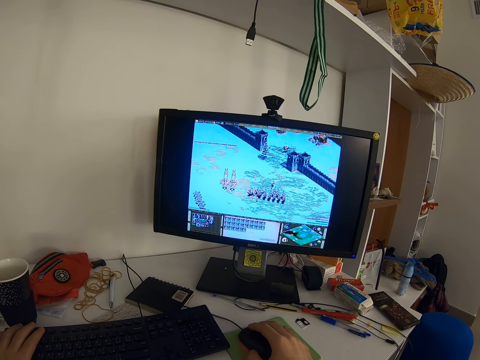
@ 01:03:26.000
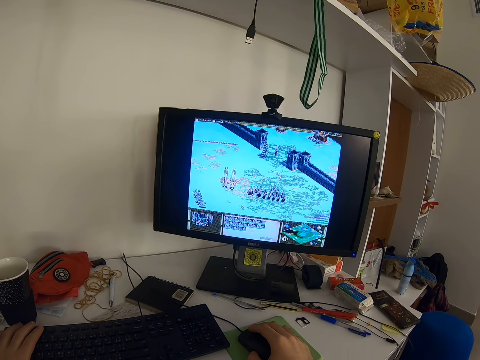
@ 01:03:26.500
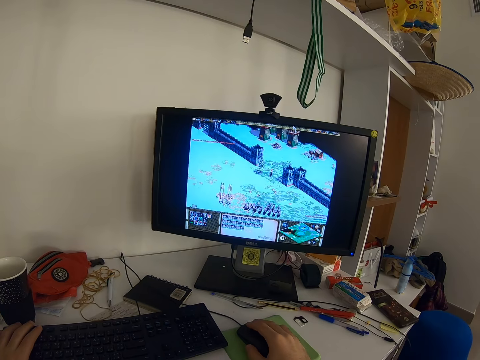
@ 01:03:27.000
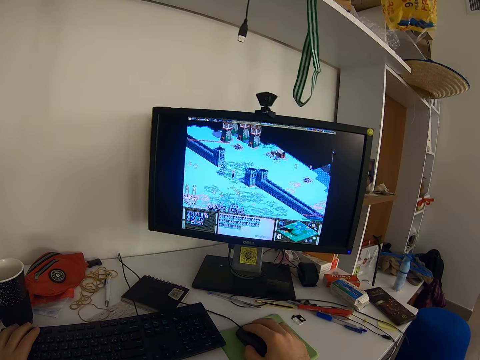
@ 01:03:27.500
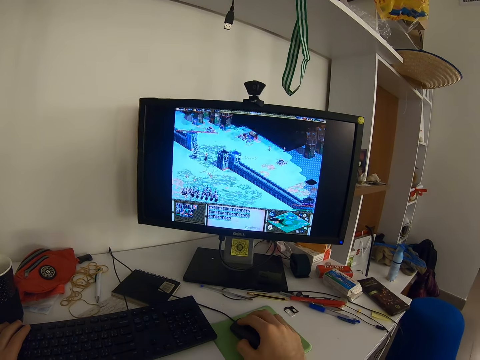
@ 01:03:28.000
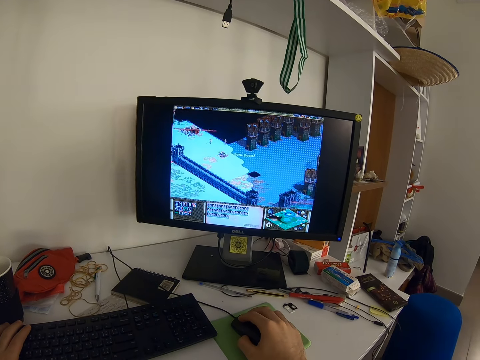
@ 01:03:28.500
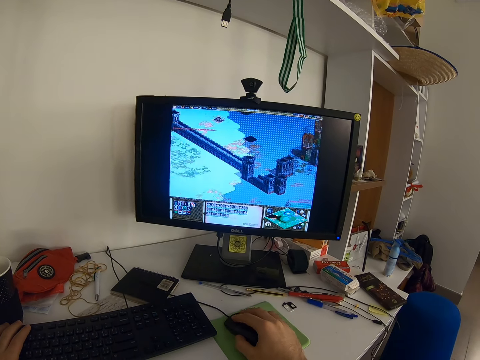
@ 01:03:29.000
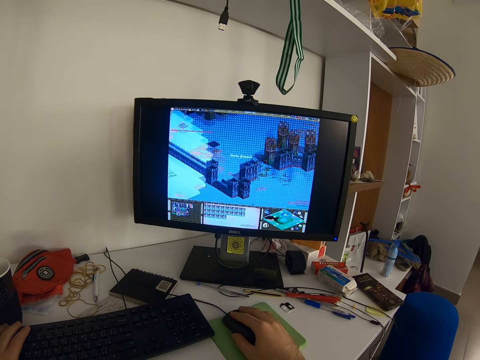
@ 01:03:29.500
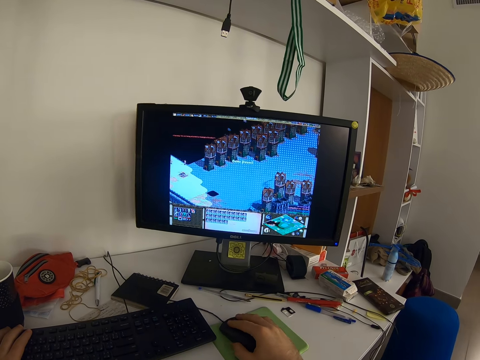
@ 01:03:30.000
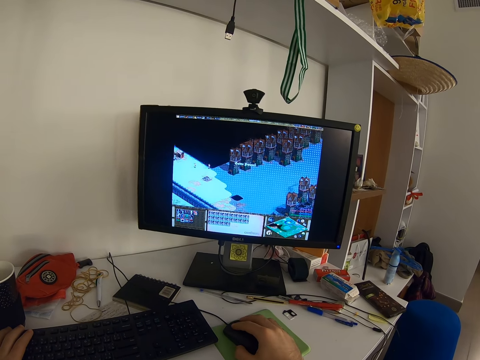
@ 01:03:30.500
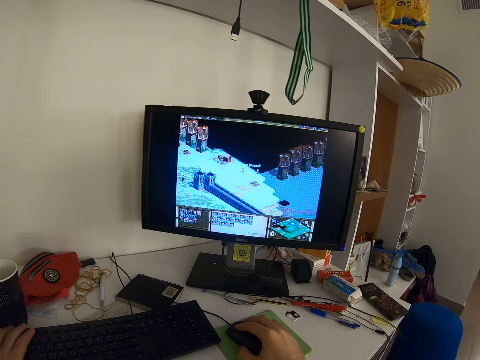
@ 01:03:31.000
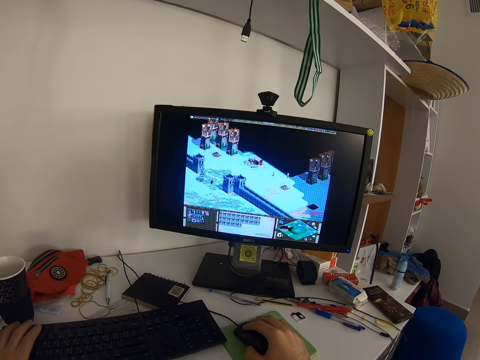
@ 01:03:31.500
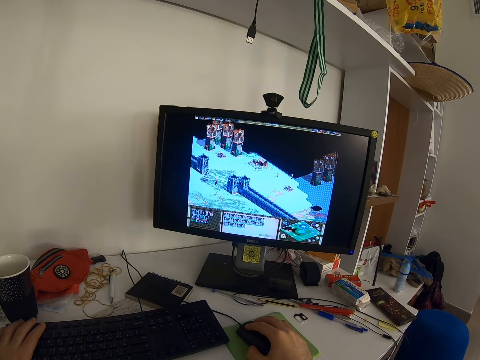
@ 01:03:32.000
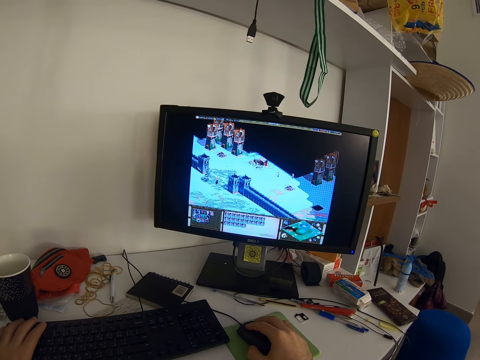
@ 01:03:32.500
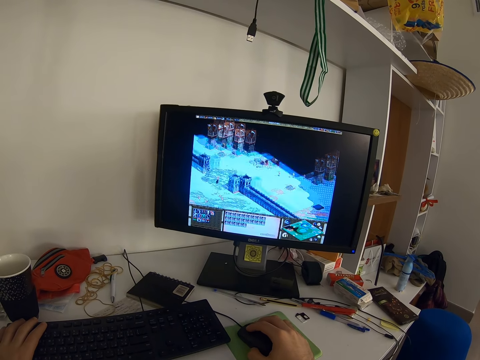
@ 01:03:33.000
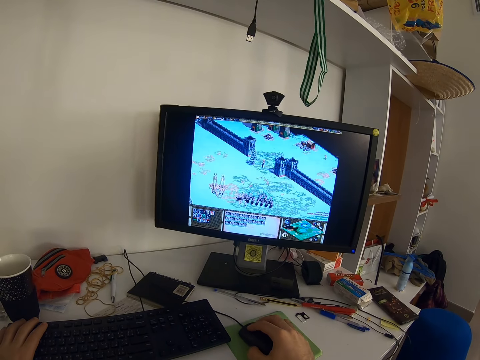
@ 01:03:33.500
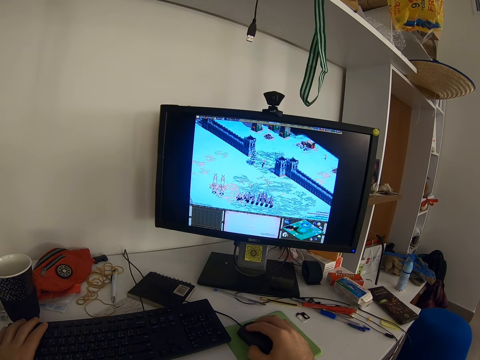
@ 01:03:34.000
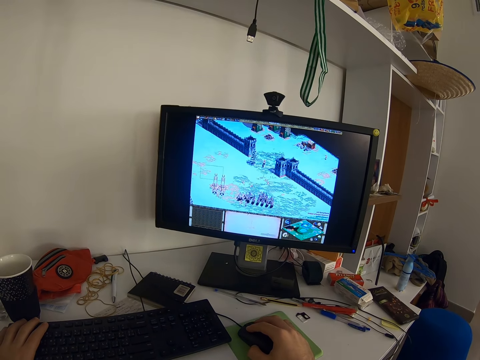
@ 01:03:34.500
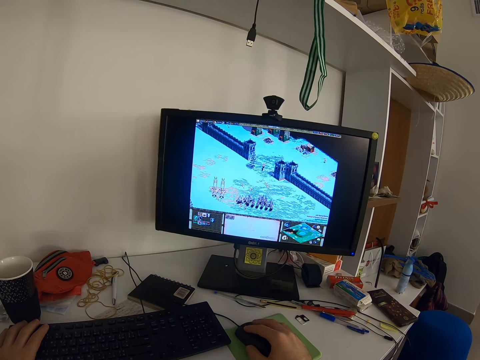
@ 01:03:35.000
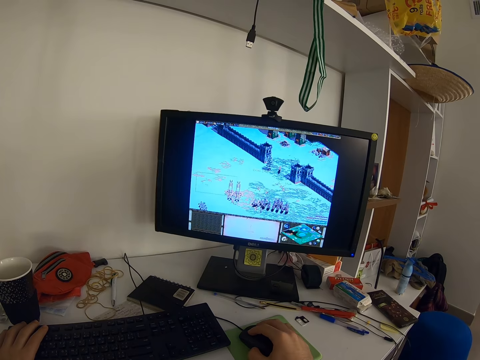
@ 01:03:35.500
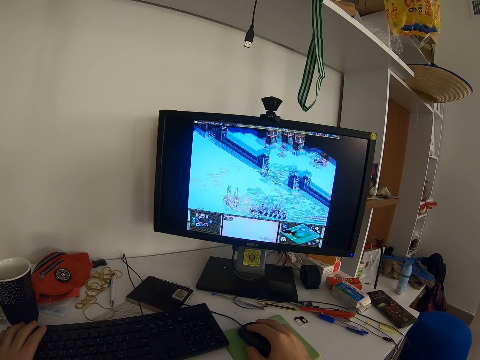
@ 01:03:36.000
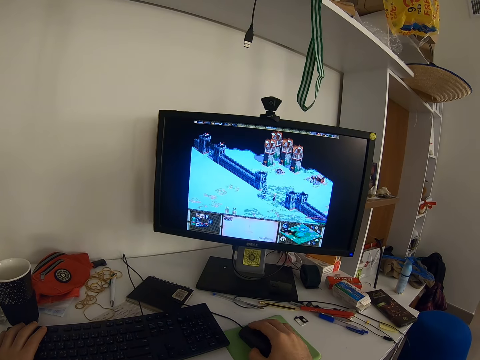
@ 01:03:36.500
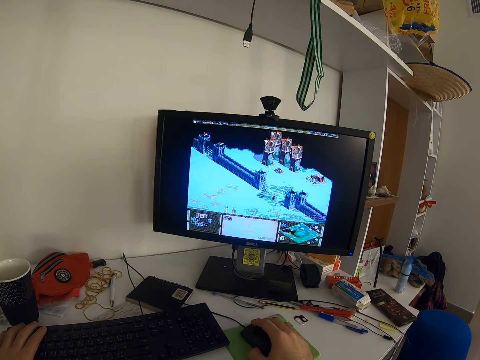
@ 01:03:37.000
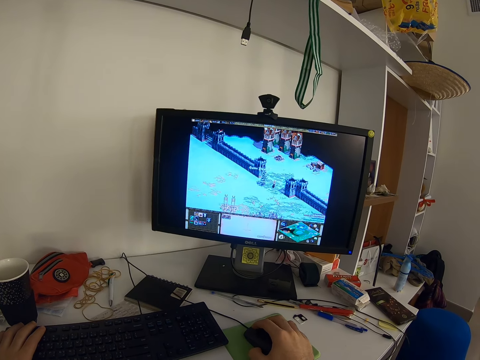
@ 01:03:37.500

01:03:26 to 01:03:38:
The camera wearer moves the mouse. They press the keyboard. They click the mouse.

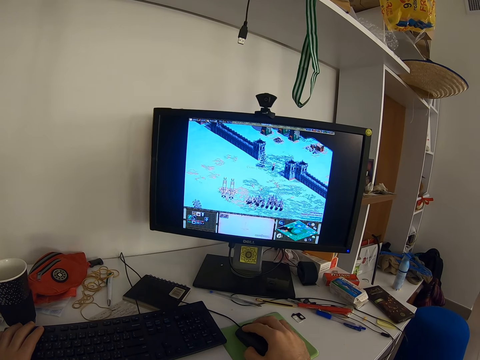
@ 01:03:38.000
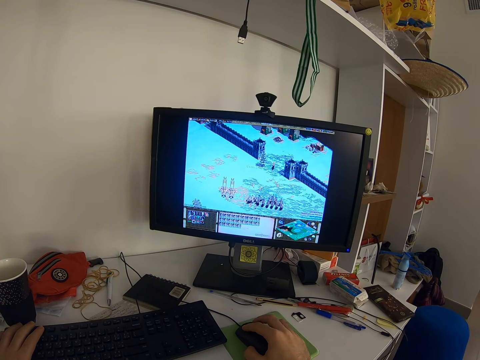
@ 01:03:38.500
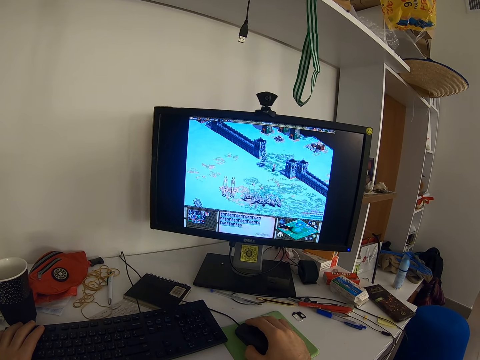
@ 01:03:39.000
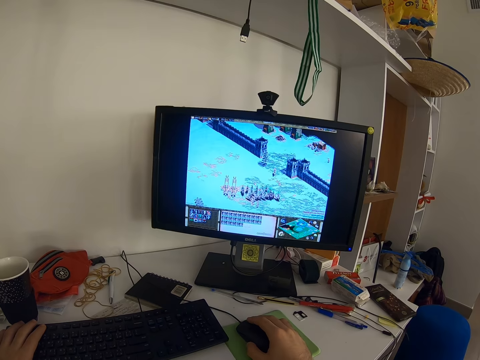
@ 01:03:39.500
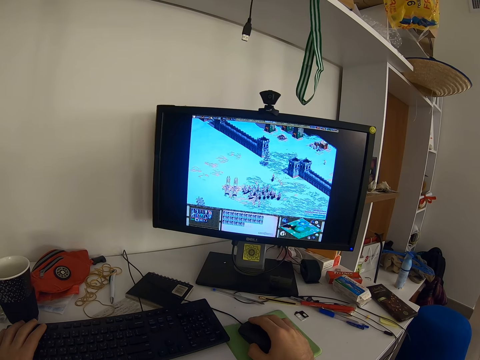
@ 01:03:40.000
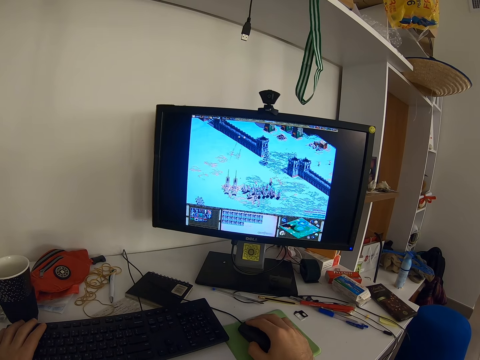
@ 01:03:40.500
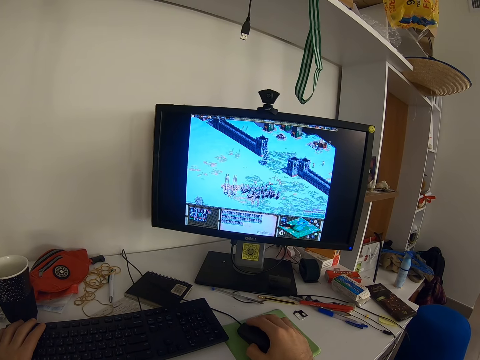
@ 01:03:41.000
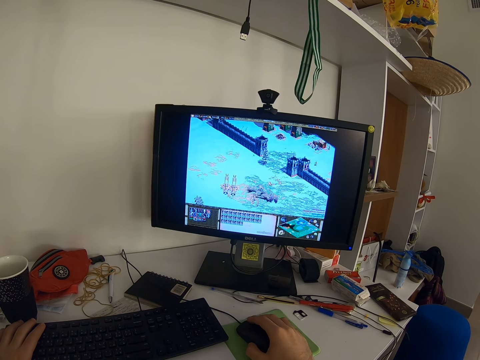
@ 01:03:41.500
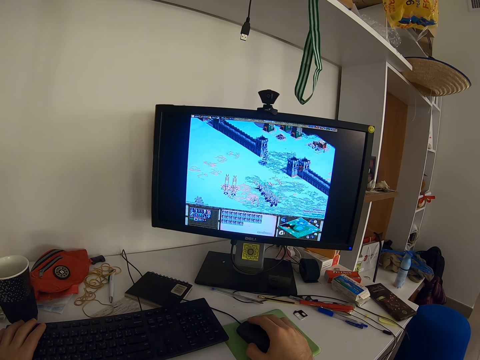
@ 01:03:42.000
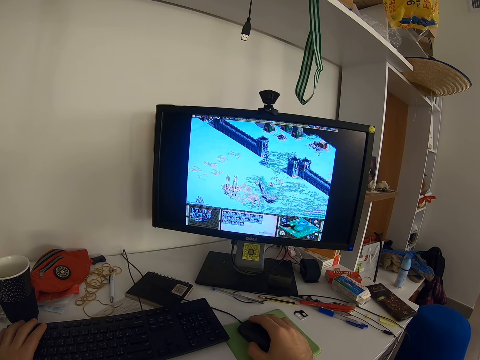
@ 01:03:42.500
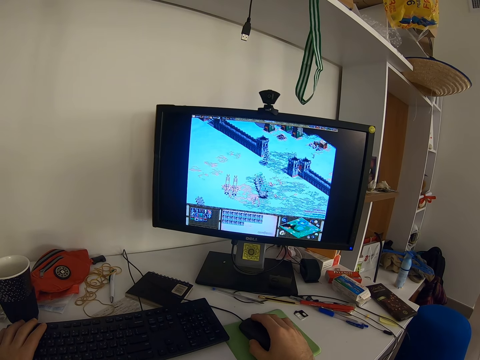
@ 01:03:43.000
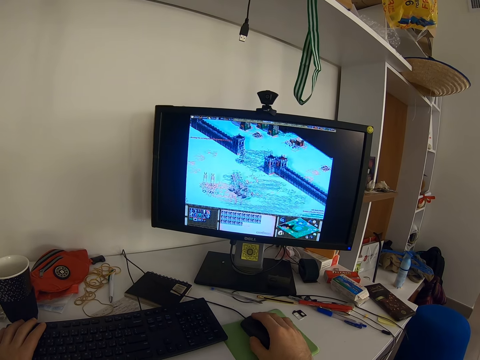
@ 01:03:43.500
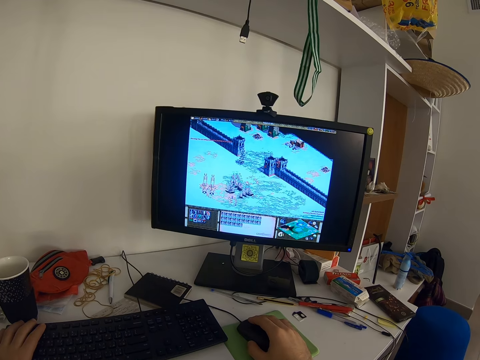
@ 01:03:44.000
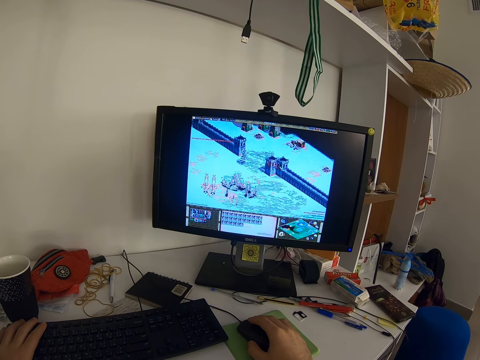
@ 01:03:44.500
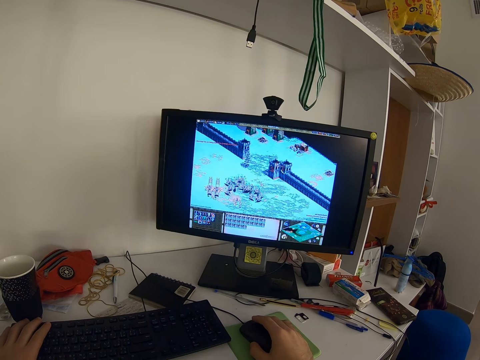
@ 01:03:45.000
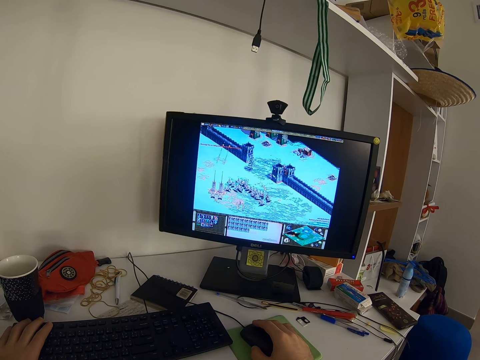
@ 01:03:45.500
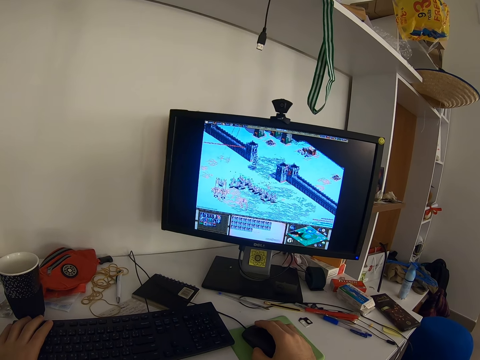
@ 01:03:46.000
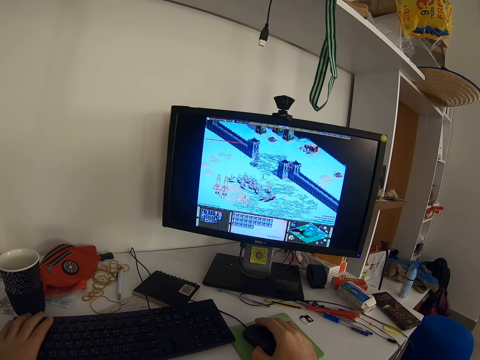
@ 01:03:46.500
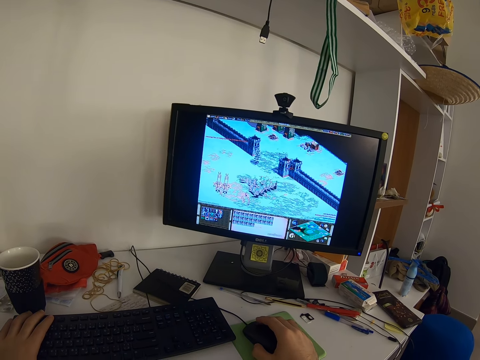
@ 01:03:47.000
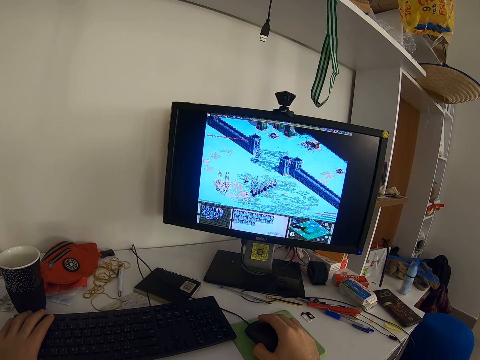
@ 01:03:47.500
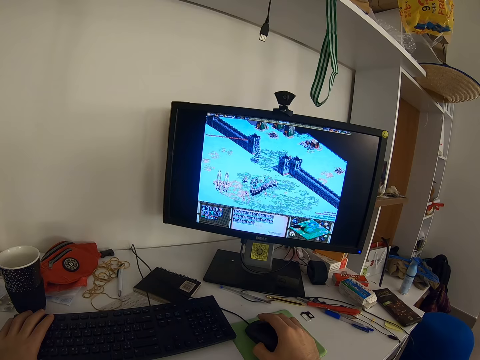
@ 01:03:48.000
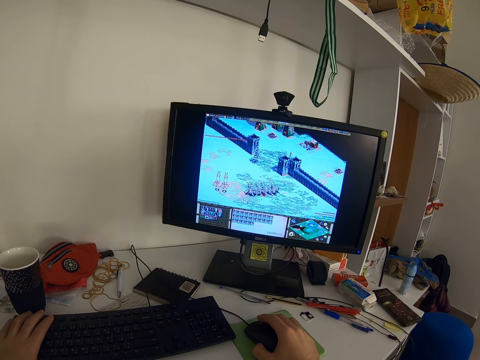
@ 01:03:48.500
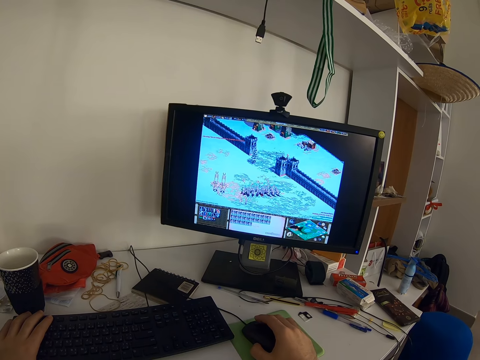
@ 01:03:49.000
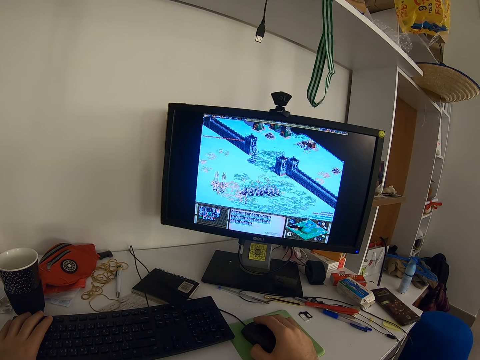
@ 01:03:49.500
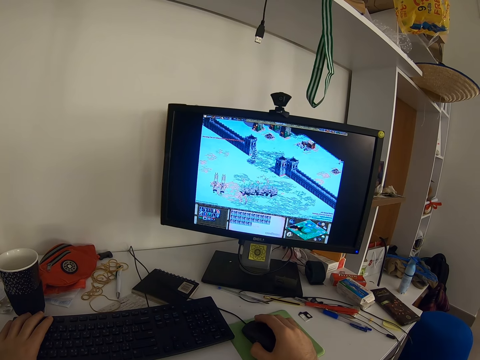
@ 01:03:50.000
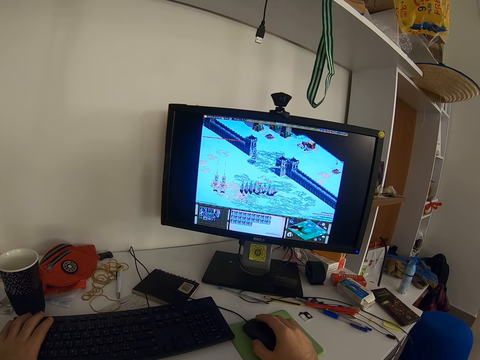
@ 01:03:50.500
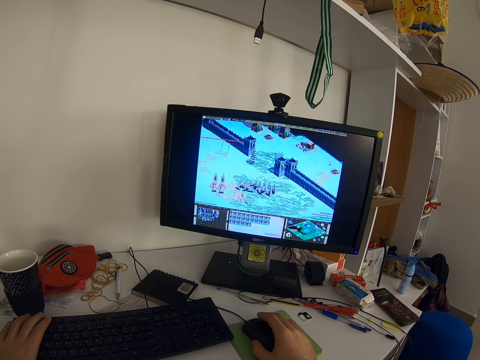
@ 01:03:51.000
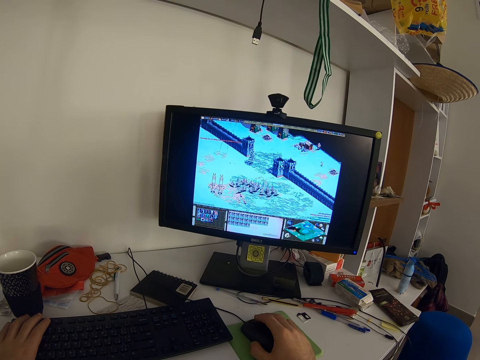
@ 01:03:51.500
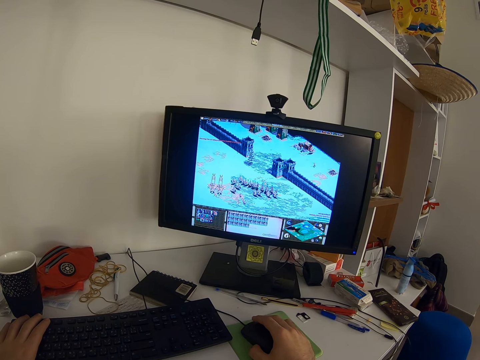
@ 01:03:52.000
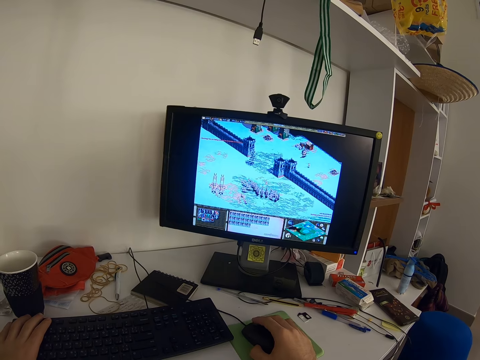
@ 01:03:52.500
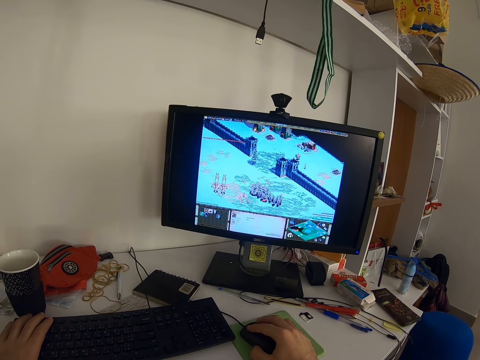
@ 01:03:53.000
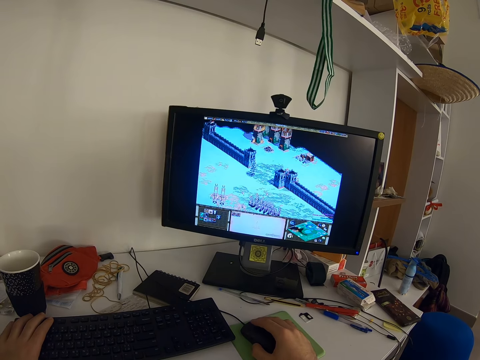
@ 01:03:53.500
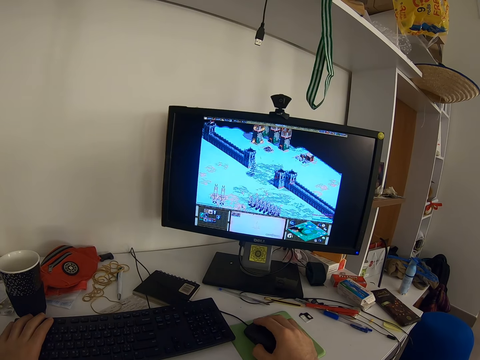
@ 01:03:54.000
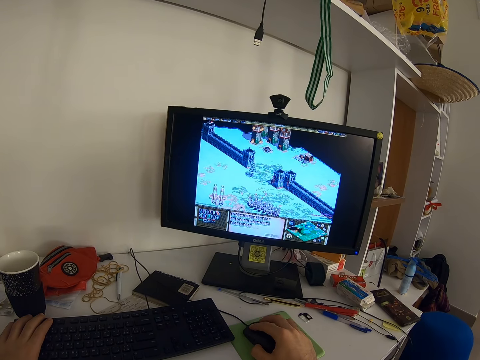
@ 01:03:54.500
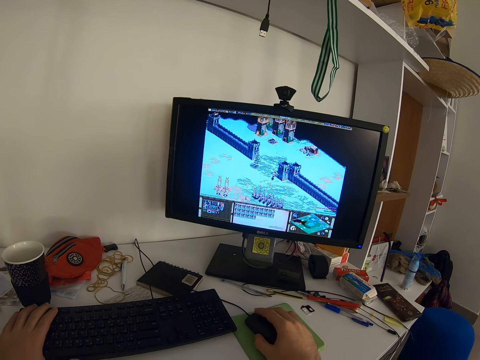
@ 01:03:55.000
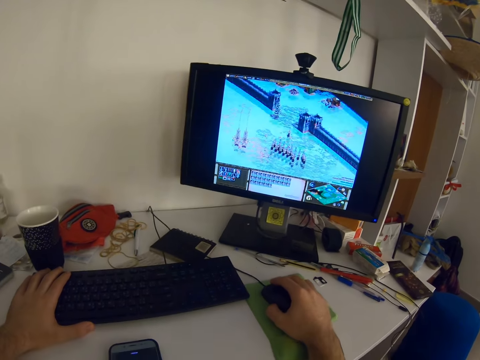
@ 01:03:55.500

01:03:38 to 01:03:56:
The camera wearer presses the keyboard. They press the keyboard again.
